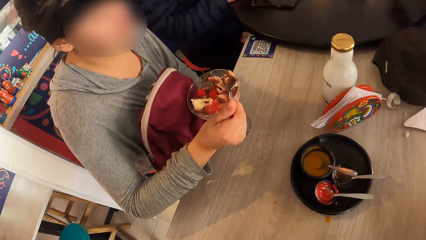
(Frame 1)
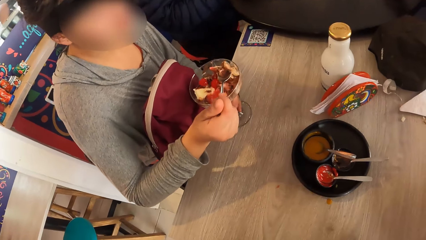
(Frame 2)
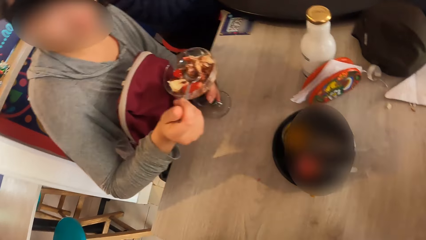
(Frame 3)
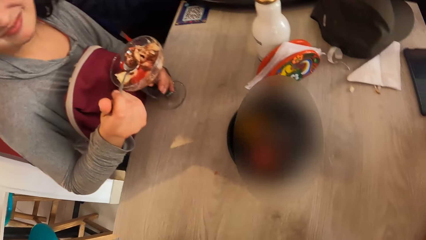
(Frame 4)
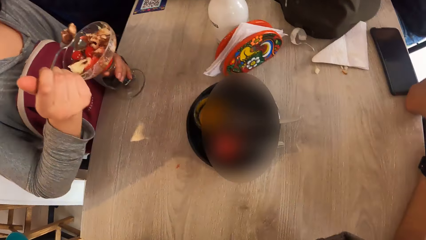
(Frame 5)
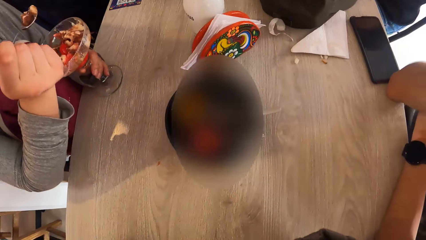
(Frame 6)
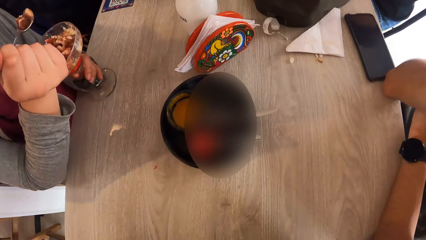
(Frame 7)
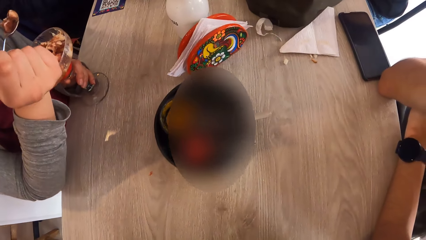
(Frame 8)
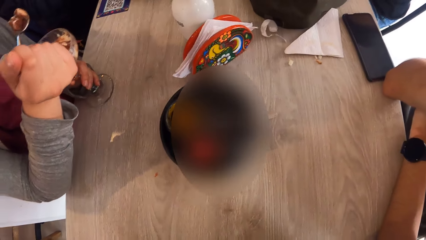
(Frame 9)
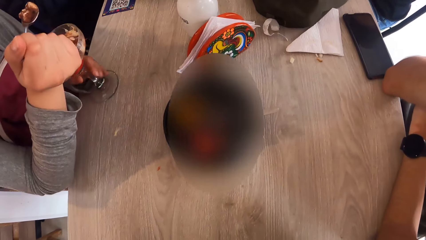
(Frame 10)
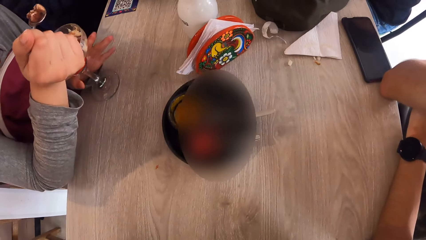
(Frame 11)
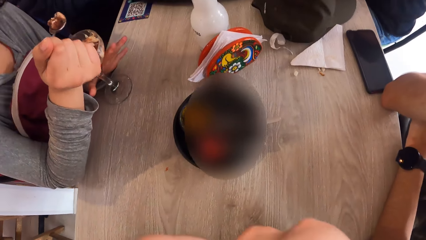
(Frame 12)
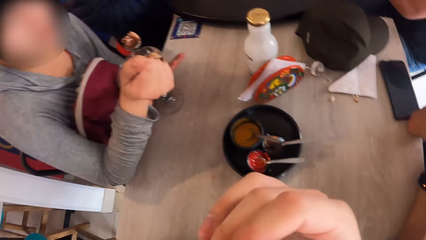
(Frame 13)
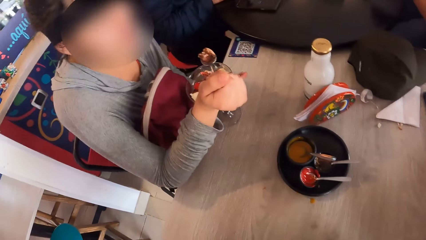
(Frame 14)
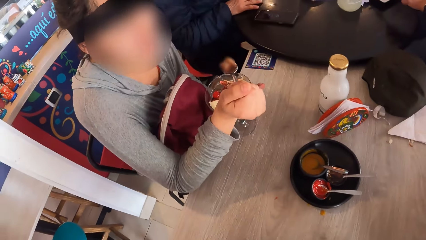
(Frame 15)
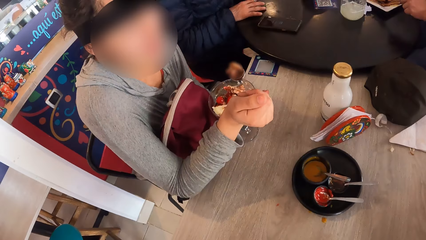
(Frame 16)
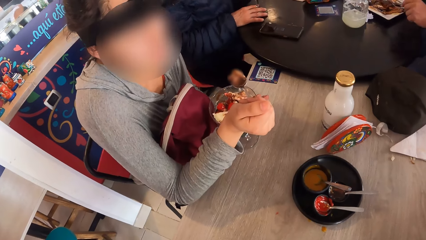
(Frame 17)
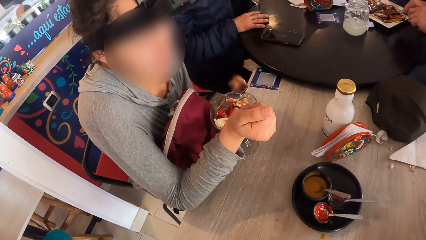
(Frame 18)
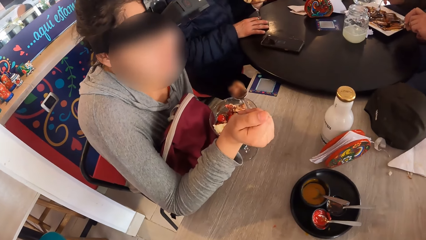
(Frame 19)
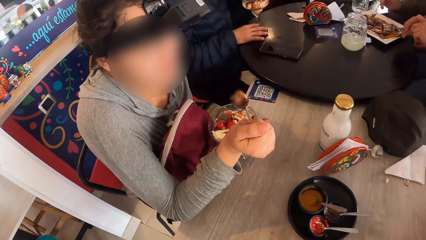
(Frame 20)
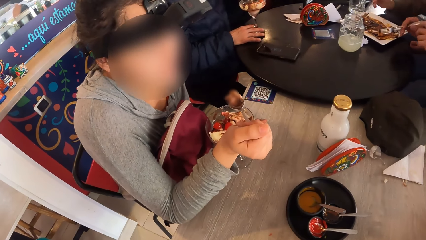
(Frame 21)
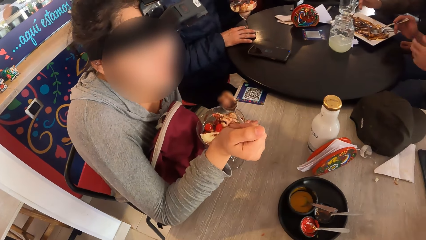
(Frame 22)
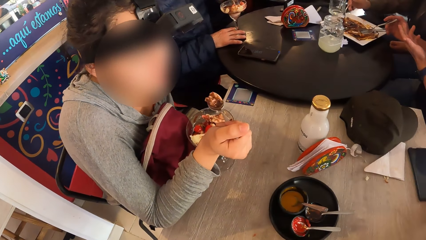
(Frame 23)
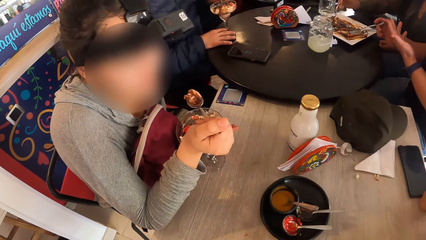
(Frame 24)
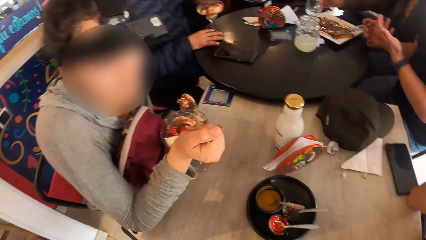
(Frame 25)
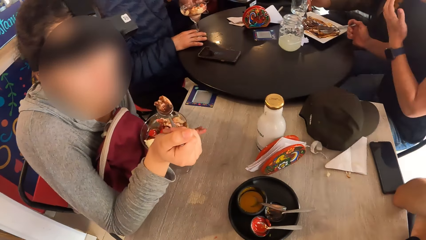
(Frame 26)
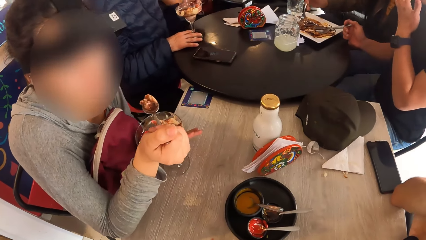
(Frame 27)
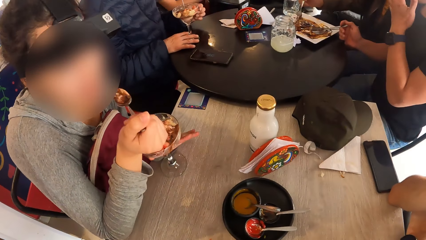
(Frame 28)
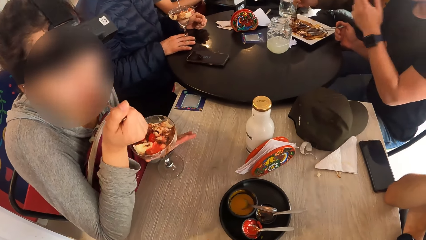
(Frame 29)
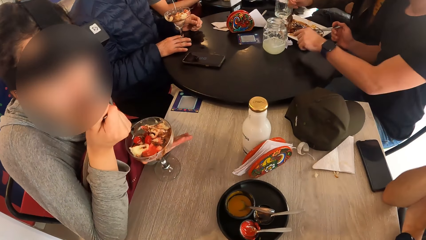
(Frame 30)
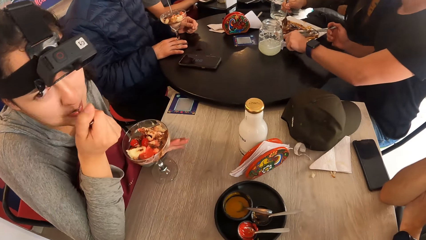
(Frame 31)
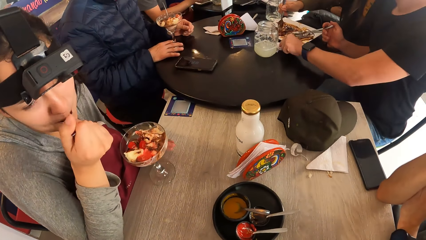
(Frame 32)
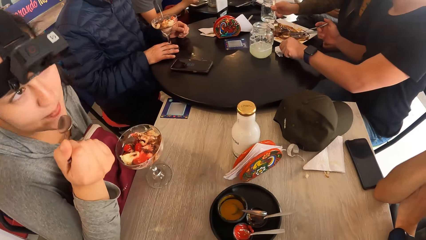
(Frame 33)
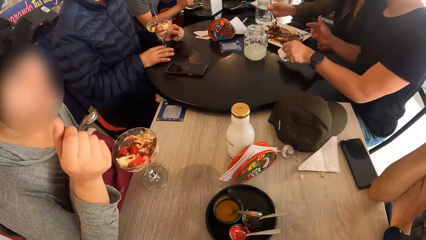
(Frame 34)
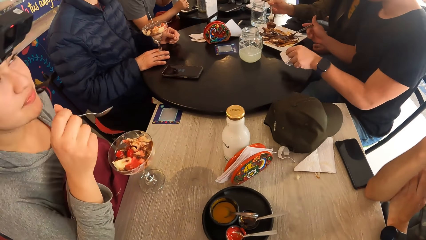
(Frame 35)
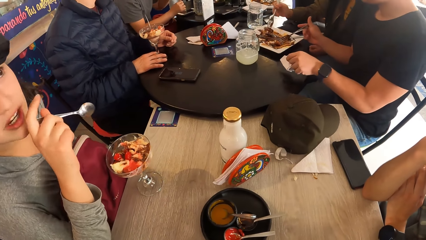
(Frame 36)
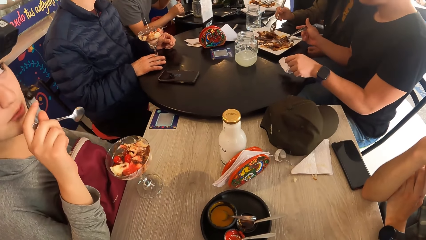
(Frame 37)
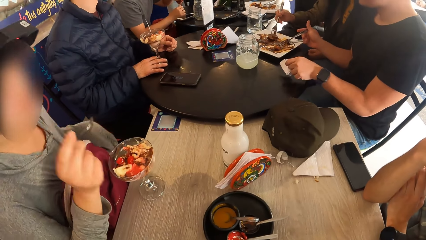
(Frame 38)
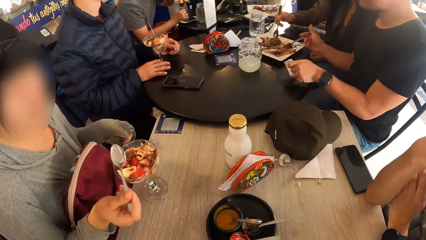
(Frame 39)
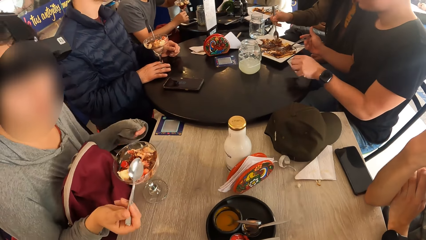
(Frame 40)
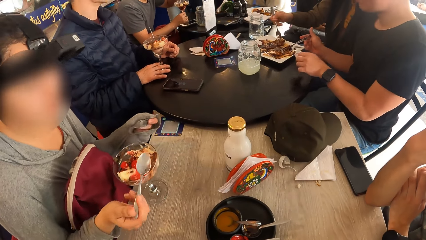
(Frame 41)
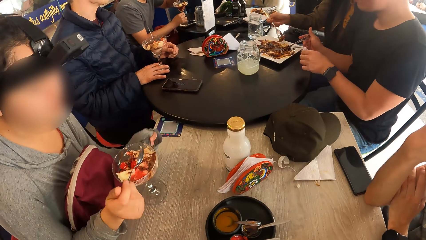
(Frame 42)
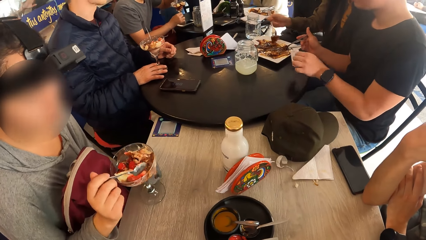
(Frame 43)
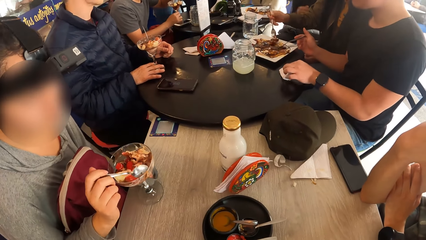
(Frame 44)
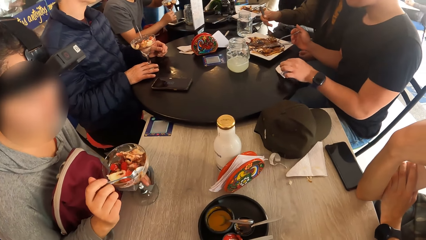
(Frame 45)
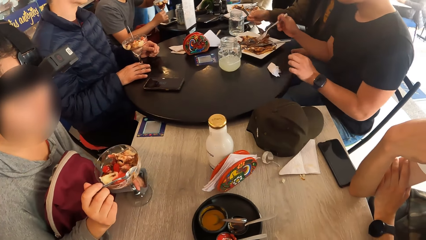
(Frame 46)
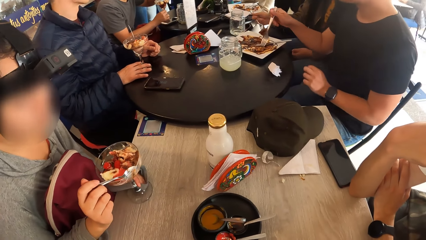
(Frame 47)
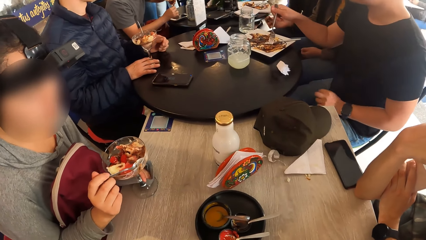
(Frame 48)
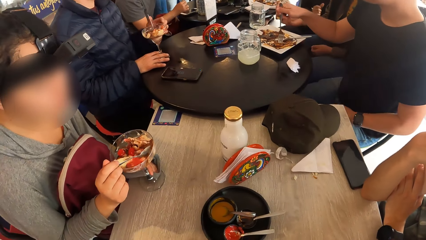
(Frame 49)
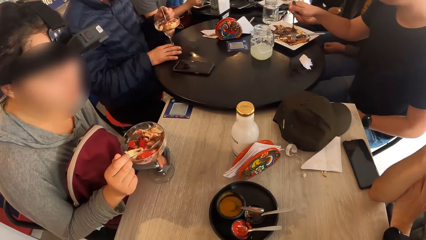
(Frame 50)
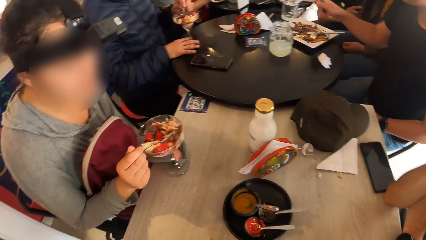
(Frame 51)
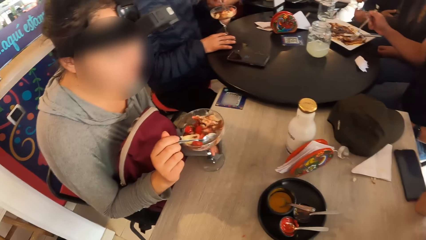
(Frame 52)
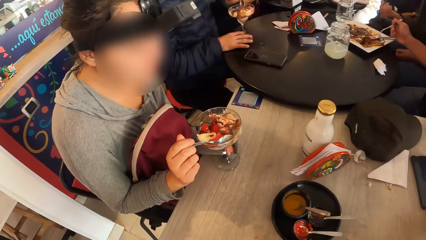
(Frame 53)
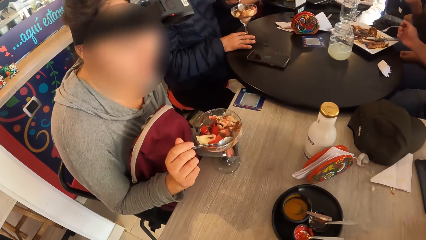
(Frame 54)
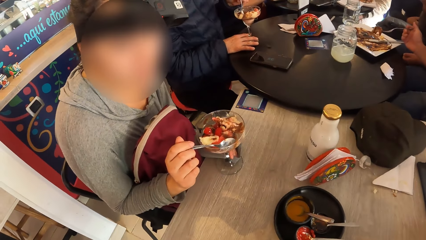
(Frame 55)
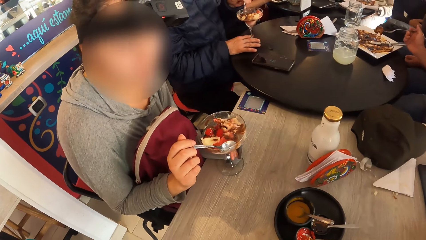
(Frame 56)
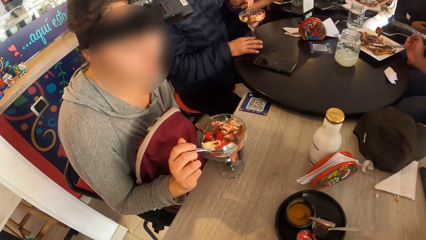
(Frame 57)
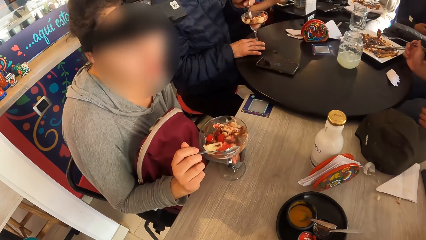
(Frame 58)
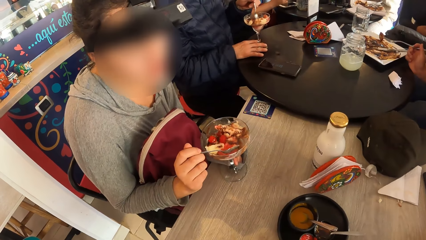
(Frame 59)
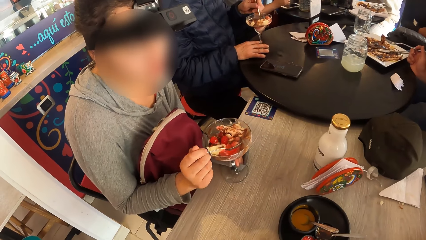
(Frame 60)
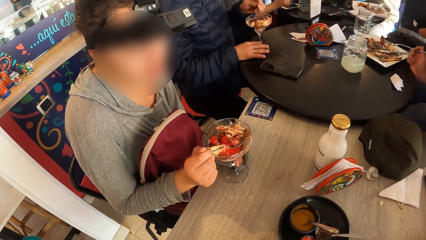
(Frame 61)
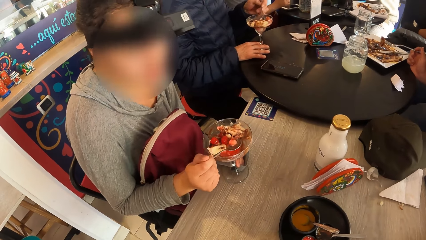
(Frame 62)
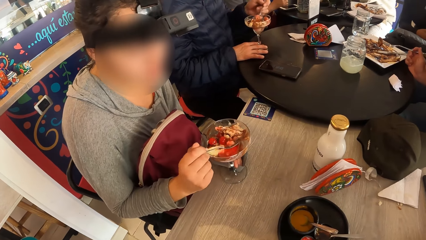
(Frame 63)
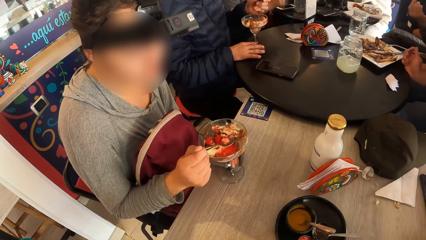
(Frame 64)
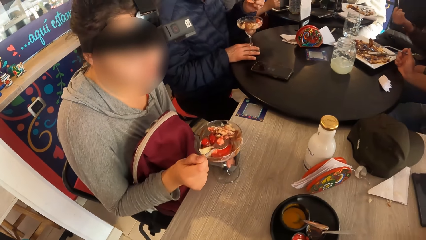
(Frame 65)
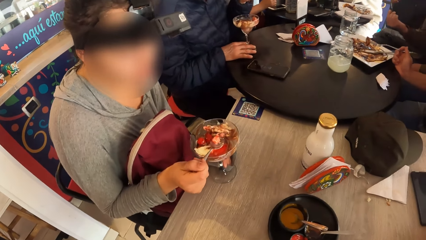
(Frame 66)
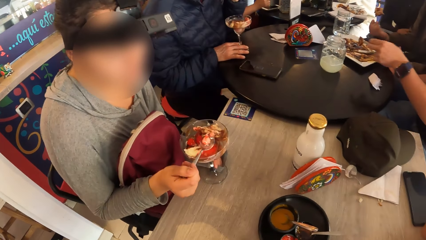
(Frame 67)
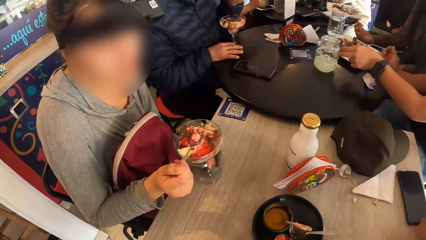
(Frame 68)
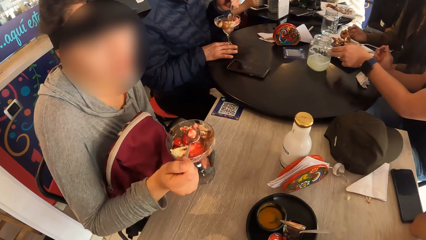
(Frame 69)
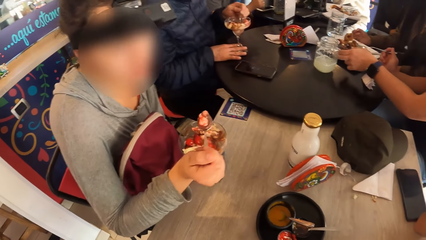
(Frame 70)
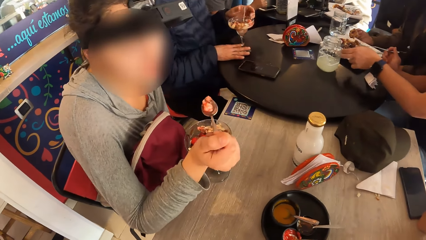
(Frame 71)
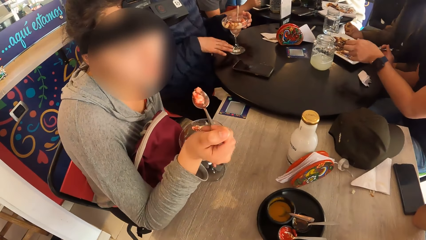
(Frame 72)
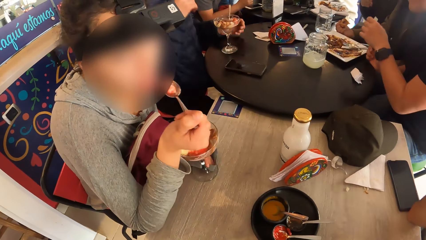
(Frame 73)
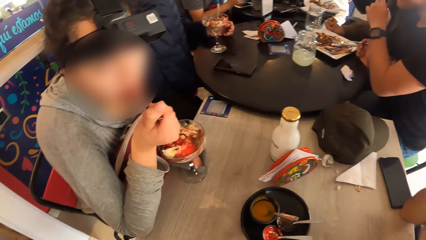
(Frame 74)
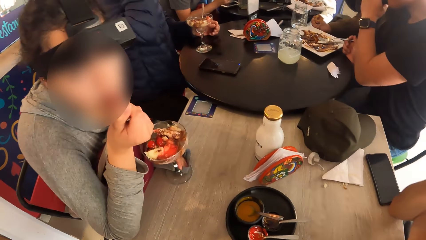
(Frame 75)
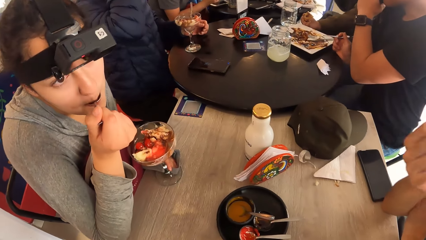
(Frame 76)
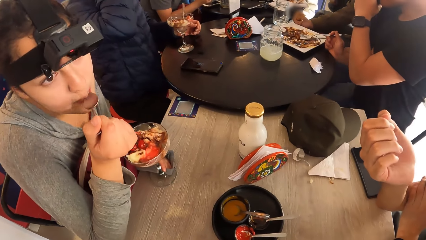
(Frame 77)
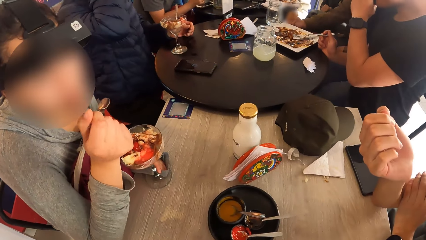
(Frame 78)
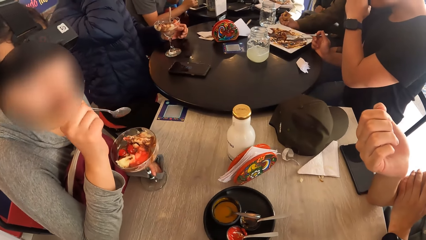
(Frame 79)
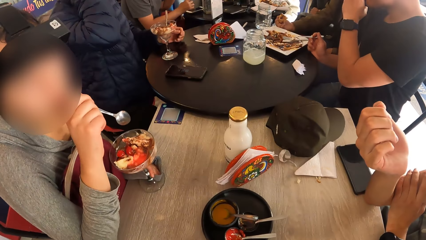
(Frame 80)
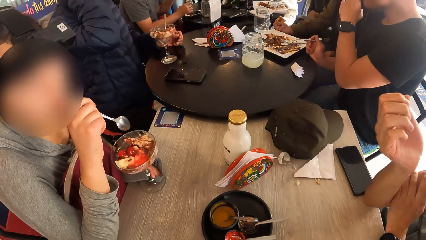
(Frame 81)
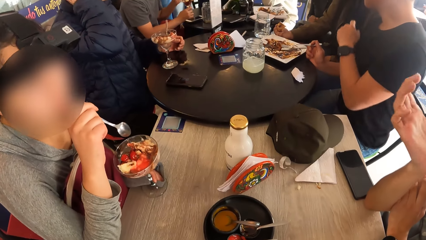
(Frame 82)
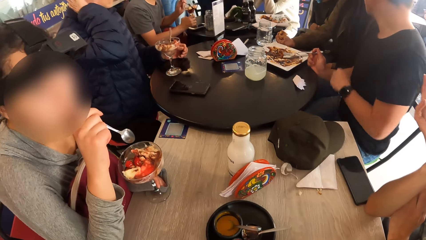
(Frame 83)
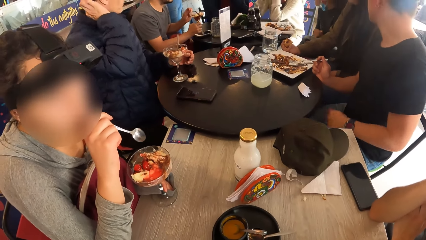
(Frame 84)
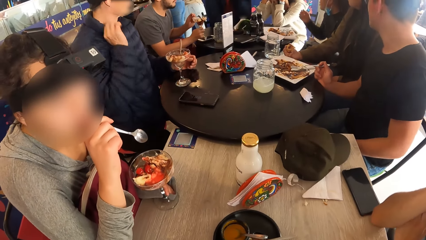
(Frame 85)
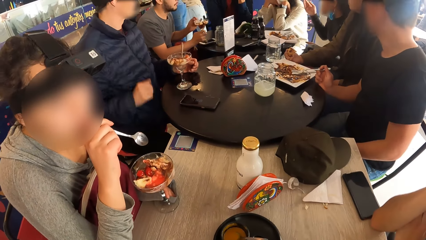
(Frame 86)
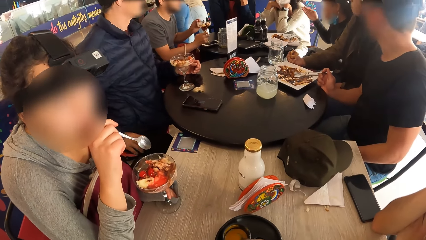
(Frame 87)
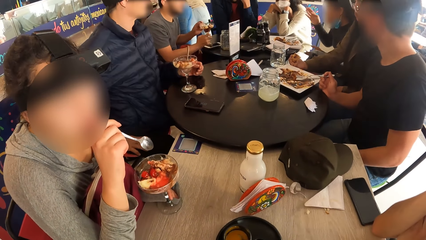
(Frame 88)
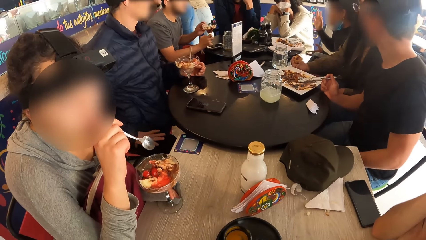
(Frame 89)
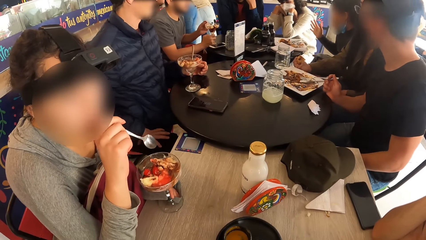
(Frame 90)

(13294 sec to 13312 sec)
The woman picks up some parfait from the cup on the table with the spoon in her right hand. She puts the spoon in her mouth with her right hand, removes the spoon from her mouth with her right hand, and touches her mouth with her right hand. The woman interacts with the camera wearer. She holds the cup on the table with her left hand. She picks up some parfait from the cup on the table with the spoon in her right hand. She interacts with the camera wearer. She puts the spoon in her mouth with her right hand and removes the spoon from her mouth with her right hand. The camera wearer stares at the woman.
